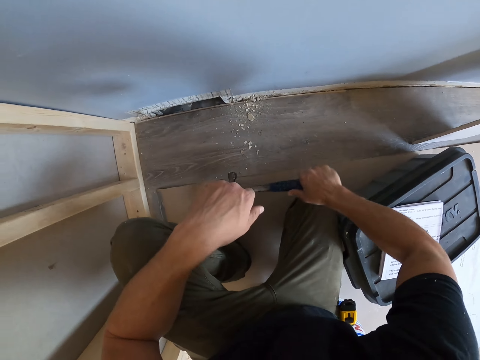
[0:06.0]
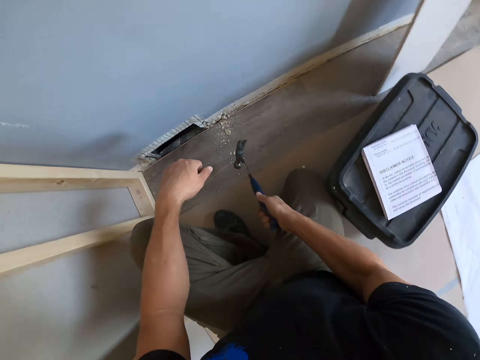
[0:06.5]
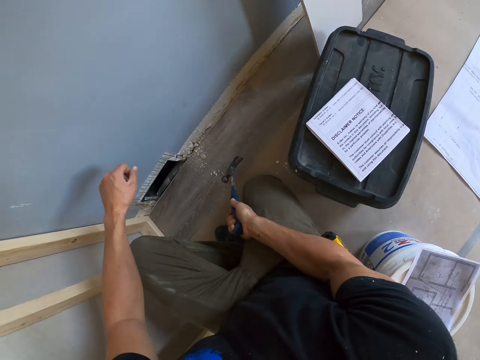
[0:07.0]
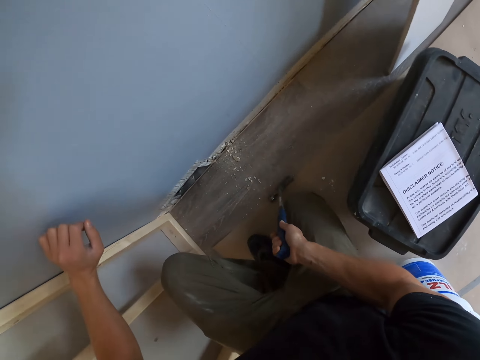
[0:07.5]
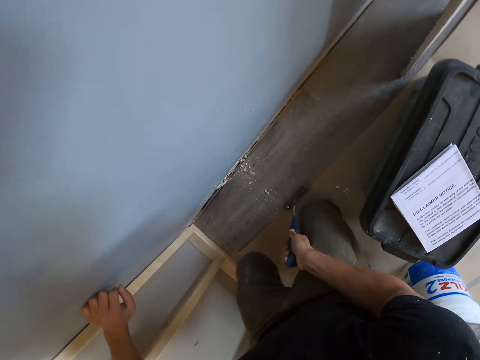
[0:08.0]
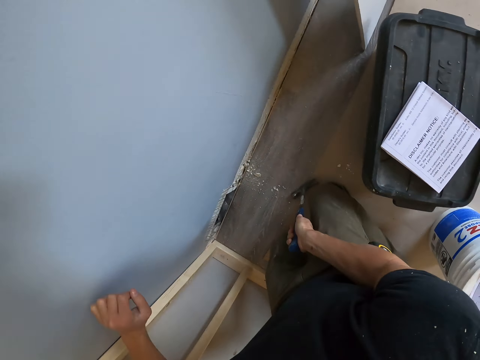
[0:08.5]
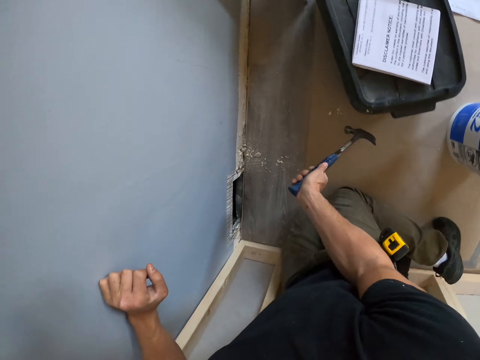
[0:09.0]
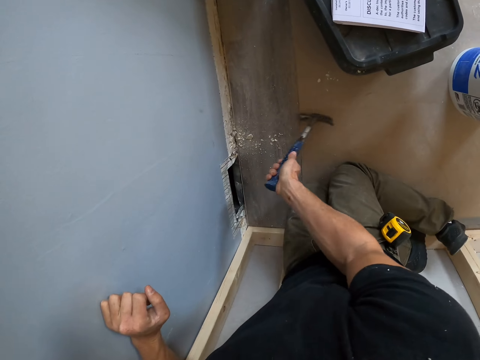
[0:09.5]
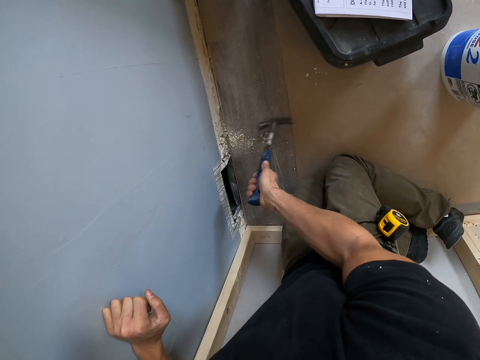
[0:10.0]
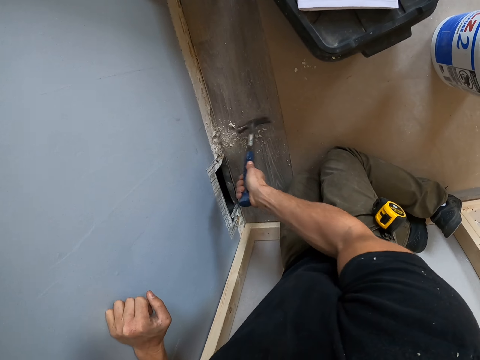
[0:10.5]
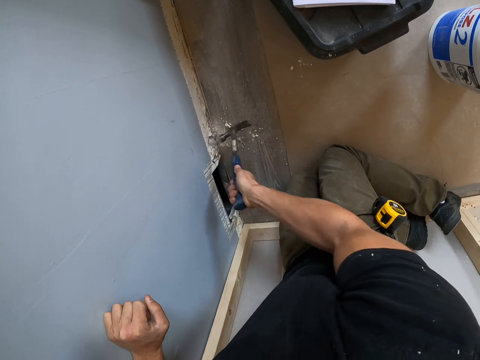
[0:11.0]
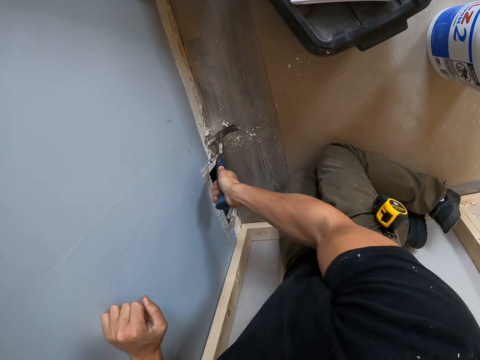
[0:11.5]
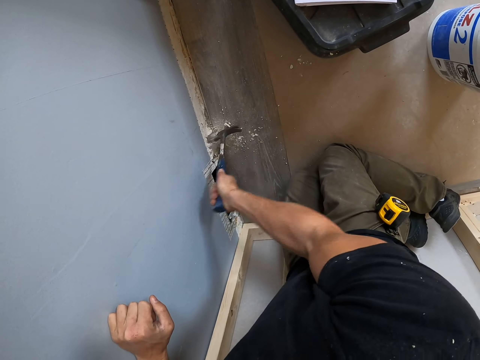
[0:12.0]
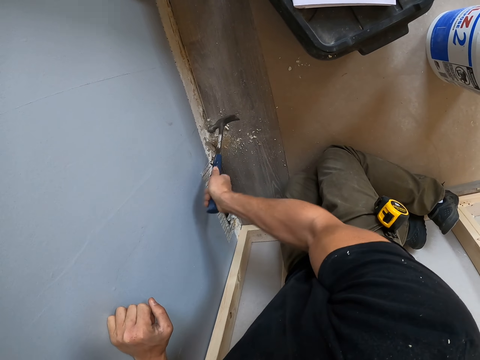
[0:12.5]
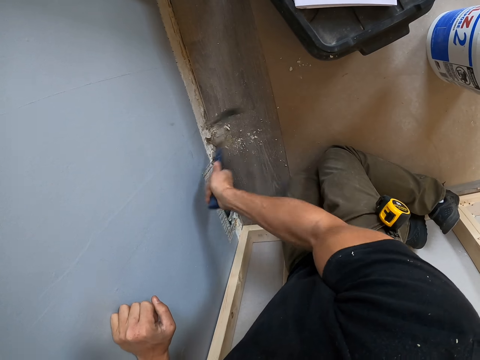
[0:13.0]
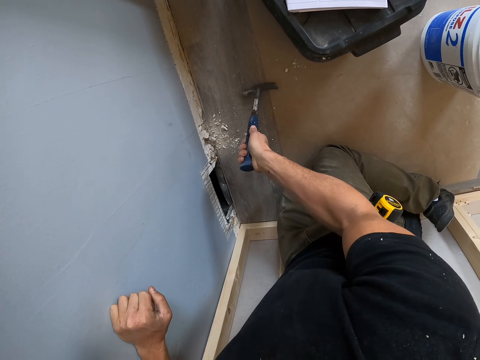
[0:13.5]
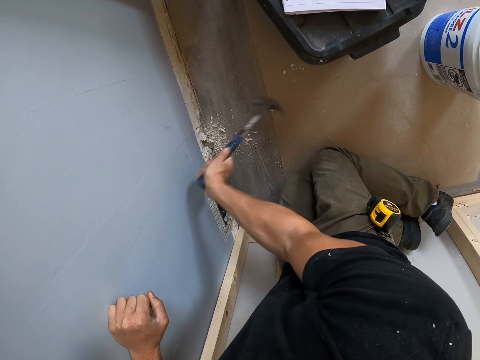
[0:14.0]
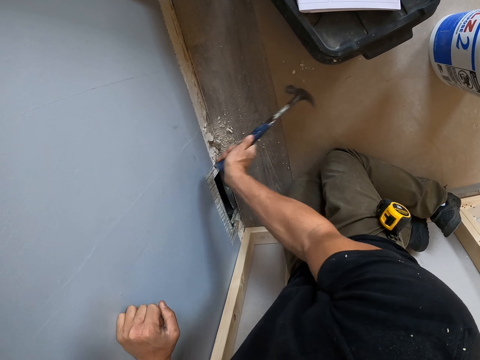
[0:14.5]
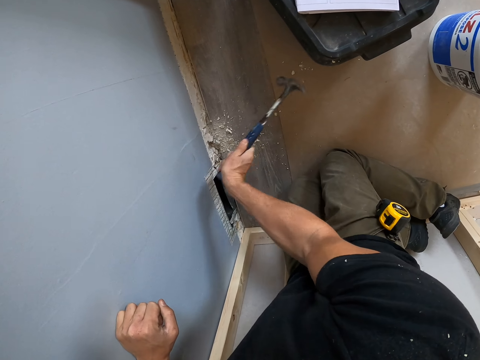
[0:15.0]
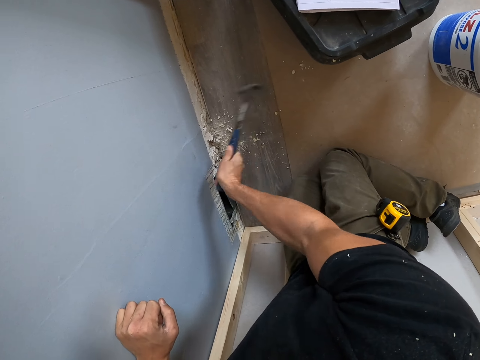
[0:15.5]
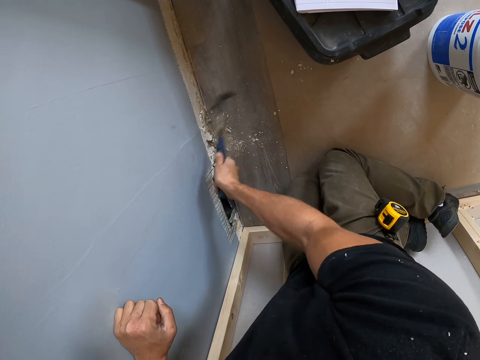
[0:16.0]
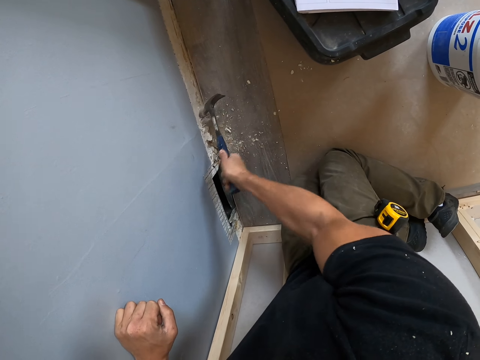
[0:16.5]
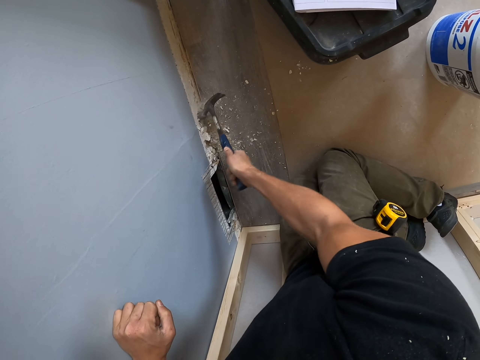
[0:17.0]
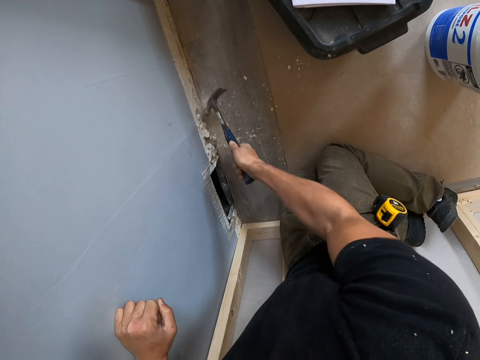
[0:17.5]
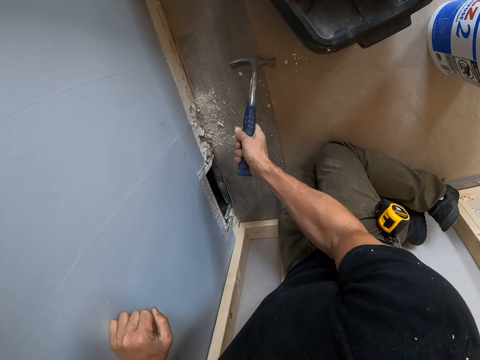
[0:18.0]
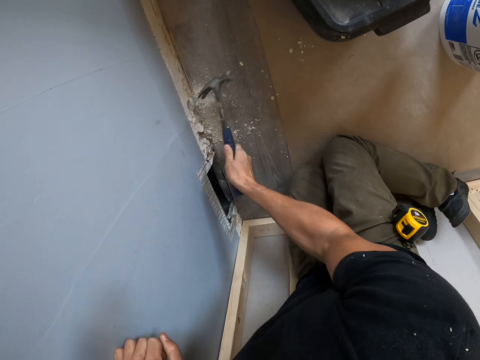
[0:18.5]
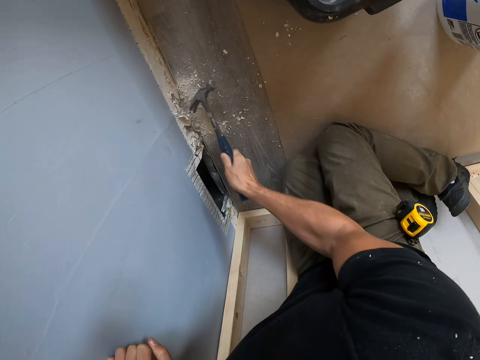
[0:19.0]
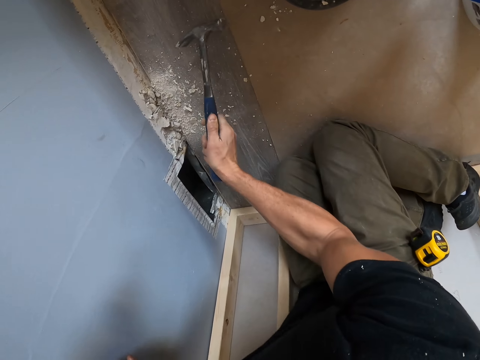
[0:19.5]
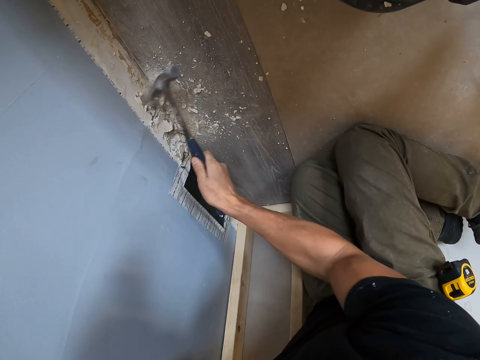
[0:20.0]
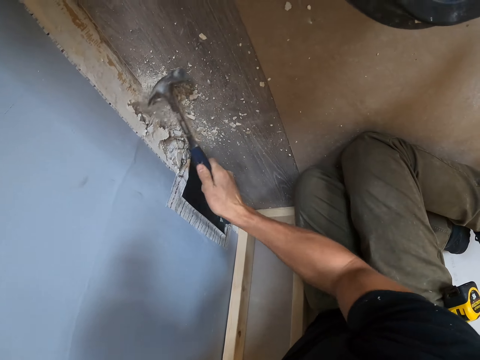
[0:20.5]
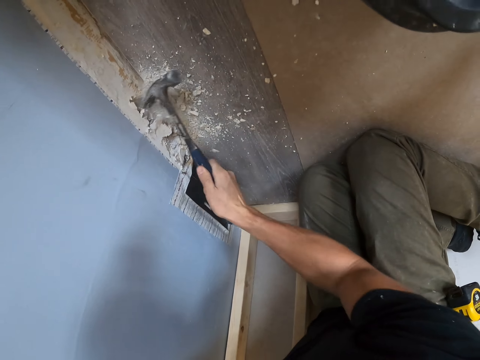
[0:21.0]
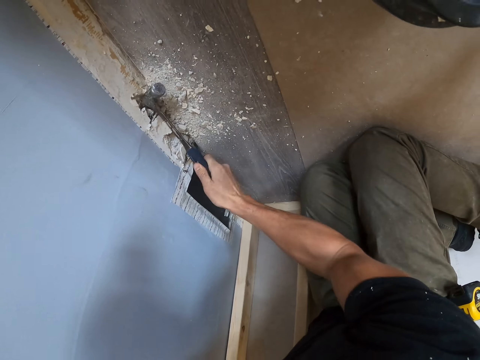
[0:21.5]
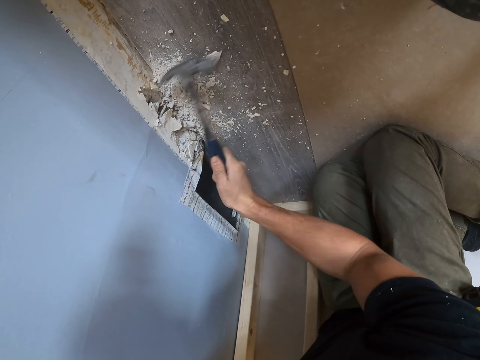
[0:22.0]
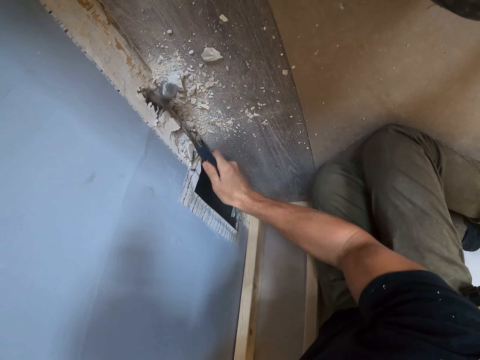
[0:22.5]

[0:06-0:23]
The camera wearer holds the hammer. They move the hand to the wall, kneel on the floor, and break the wall with the hammer. They hit the wall with the hammer. They turn the hammer and break the wall with the hammer.

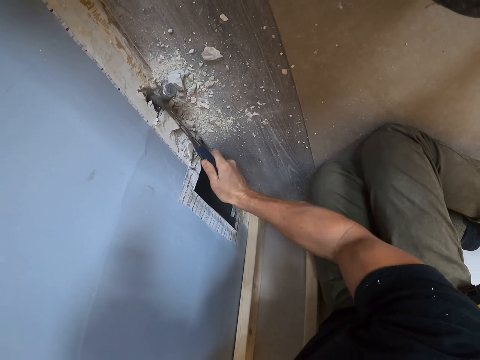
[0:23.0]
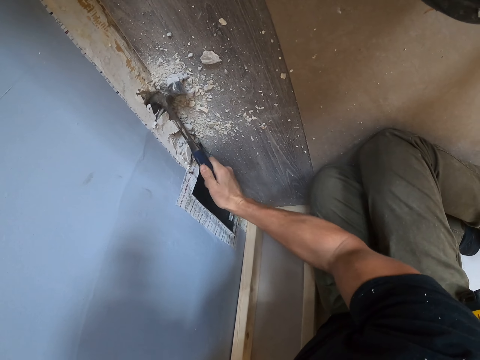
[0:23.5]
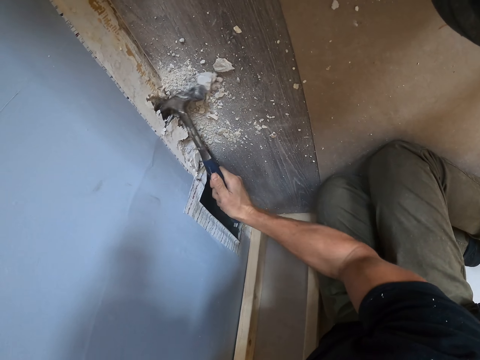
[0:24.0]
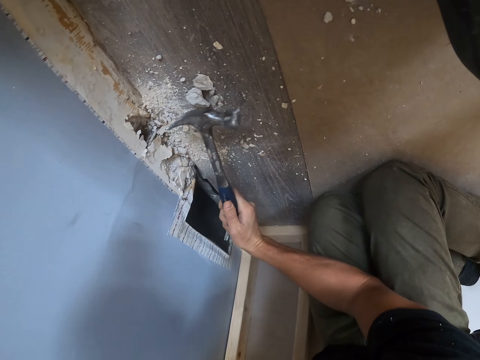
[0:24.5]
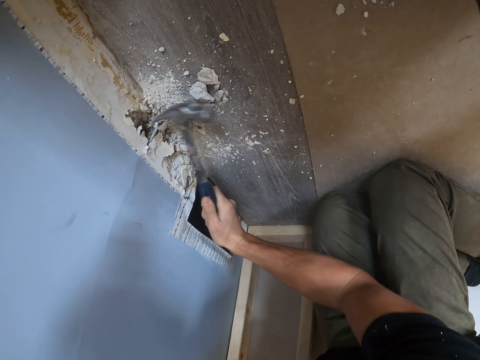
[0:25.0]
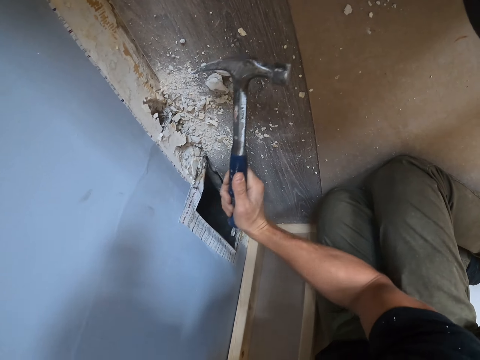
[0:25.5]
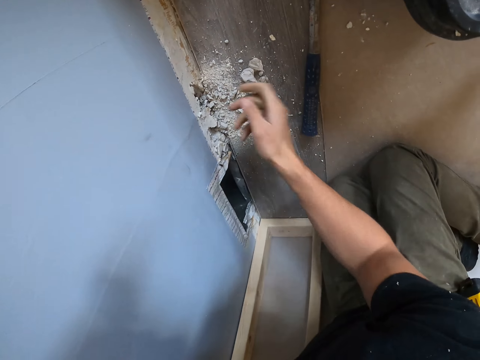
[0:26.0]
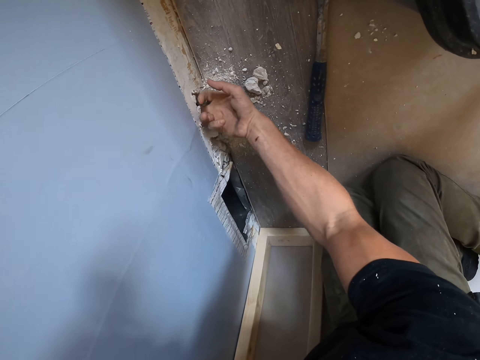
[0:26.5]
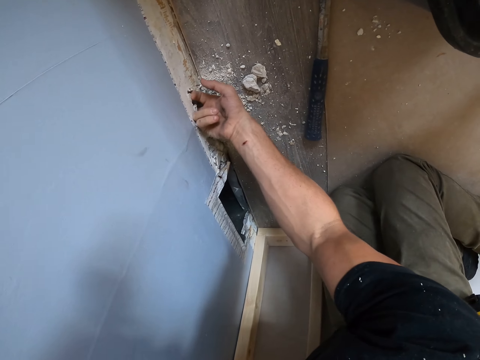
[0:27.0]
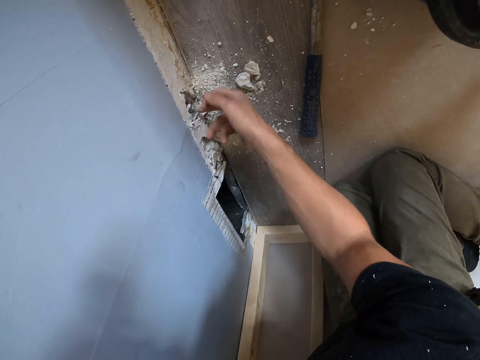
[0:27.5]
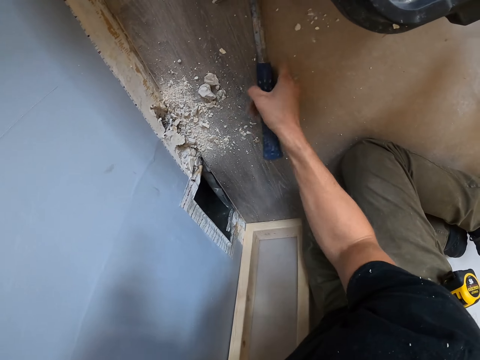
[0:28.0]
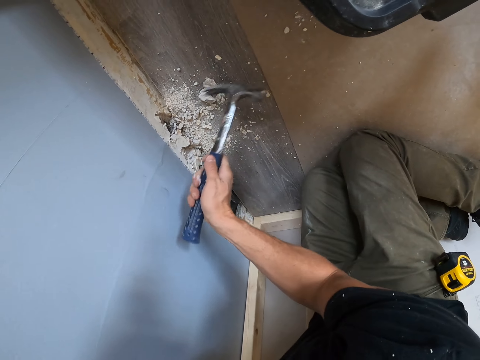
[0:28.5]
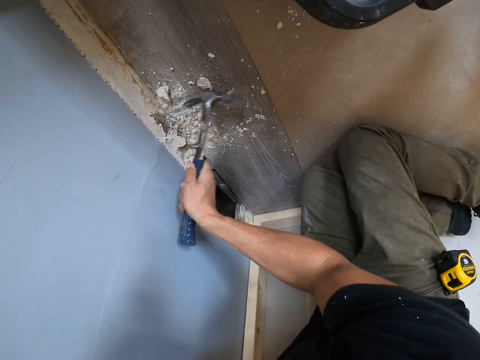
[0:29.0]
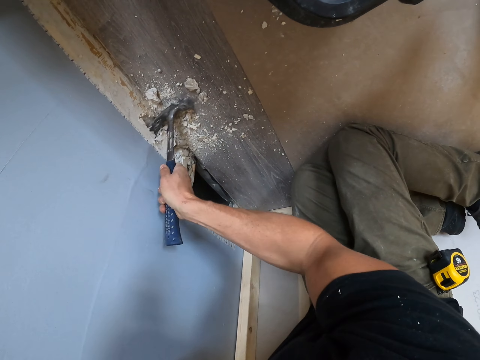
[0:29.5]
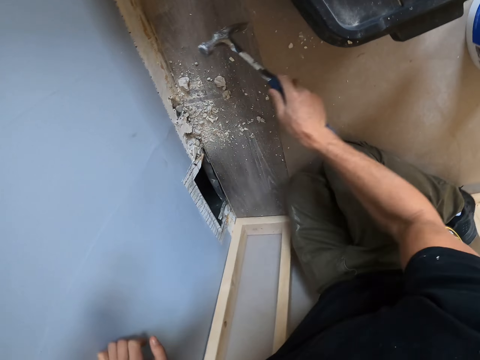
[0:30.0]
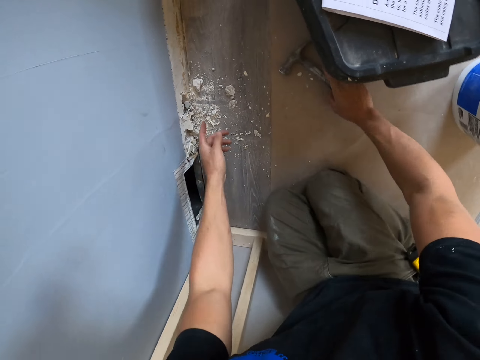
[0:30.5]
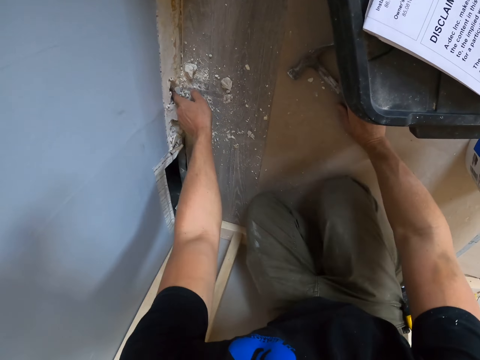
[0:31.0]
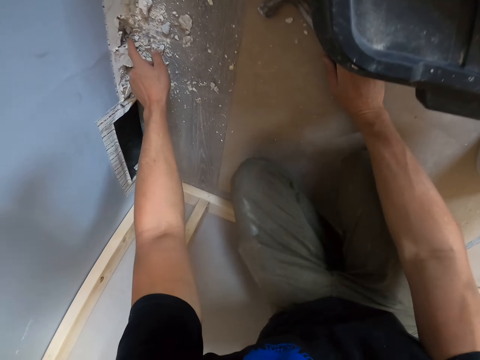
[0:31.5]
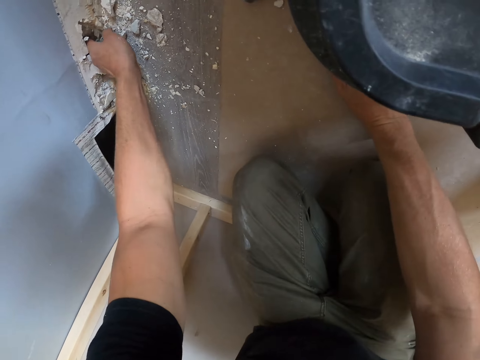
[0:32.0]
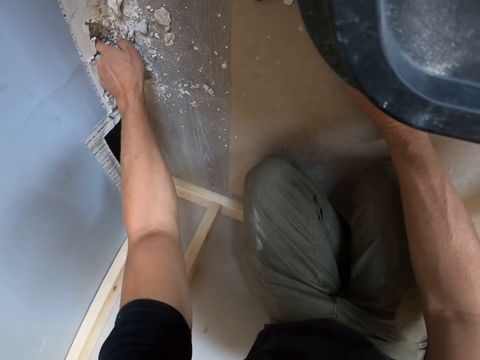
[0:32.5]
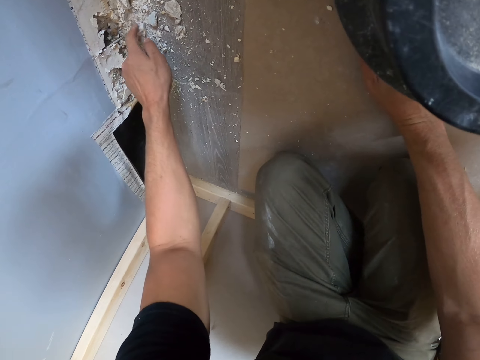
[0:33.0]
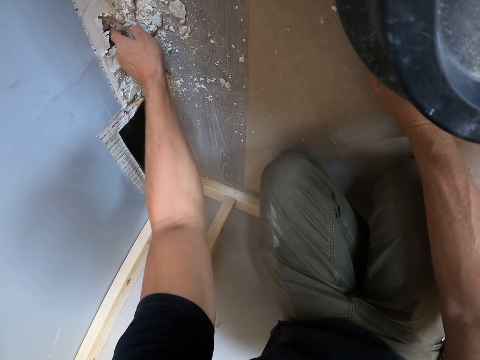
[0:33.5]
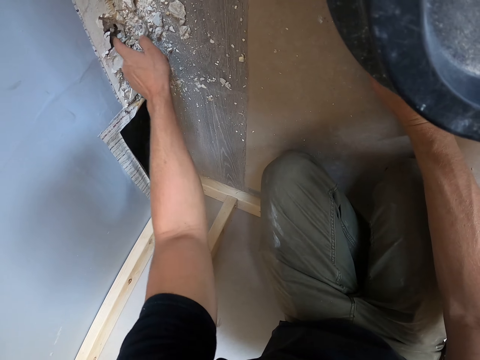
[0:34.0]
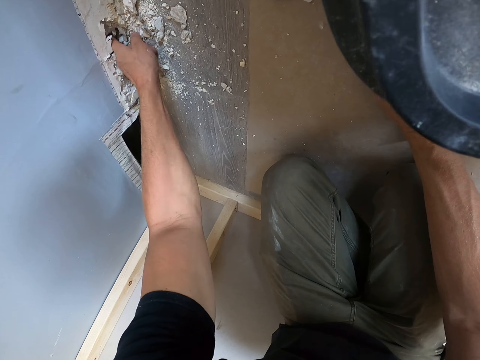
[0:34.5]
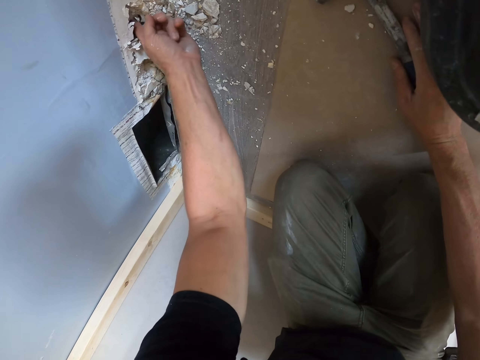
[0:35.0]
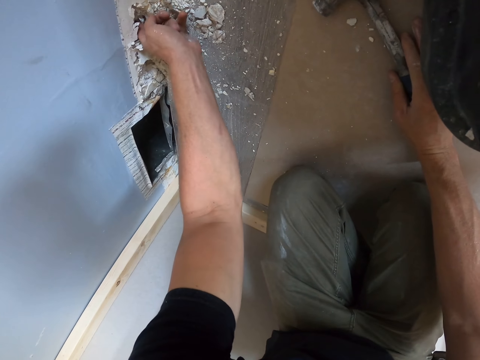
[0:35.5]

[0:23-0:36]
The camera wearer puts the hammer down. They move the hand on the wall. They insert a finger in a hole. They take the hammer. They break the wall with the hammer. They hit the wall with the hammer. They remove the small stones from the wall. They put the hammer down. They remove dirt from the hole.
